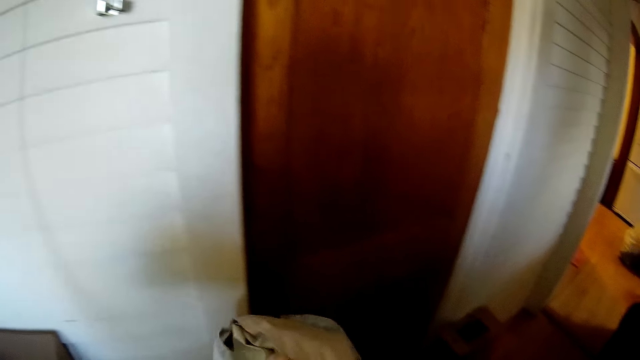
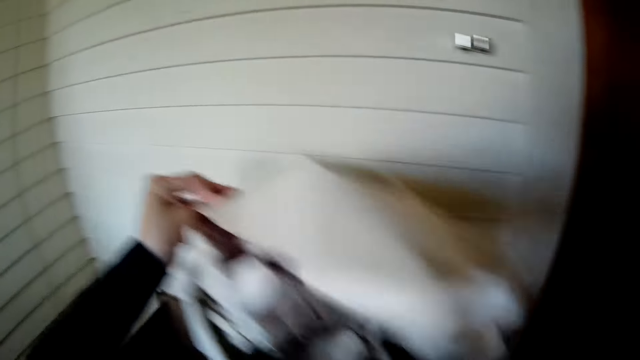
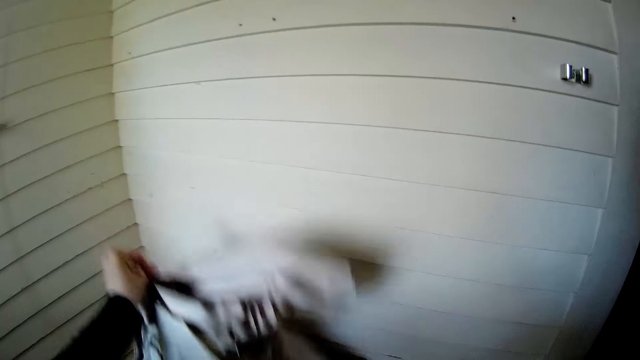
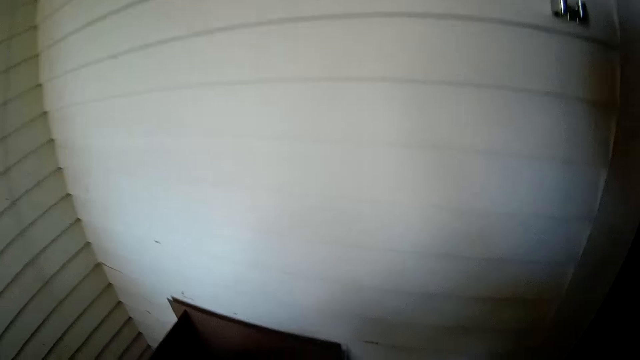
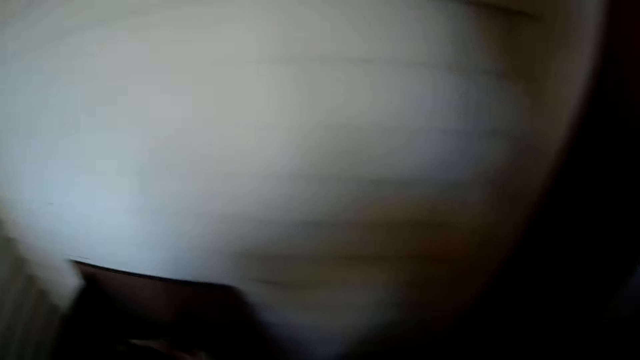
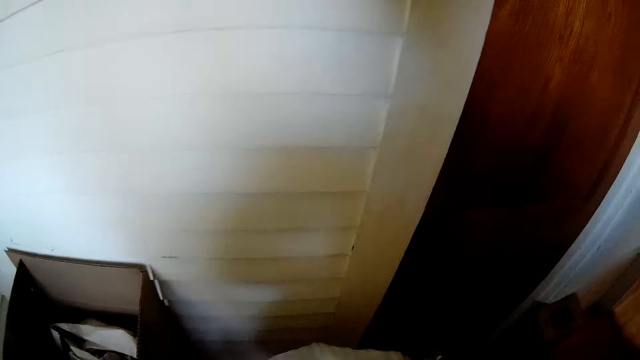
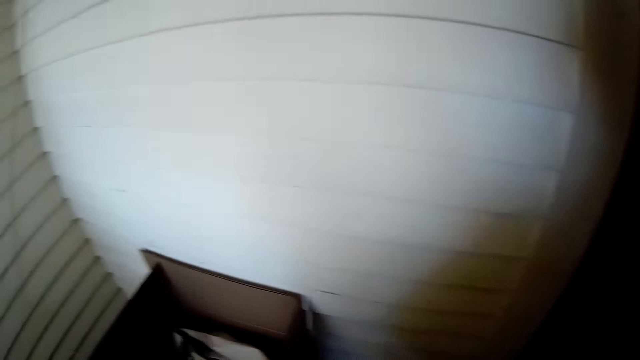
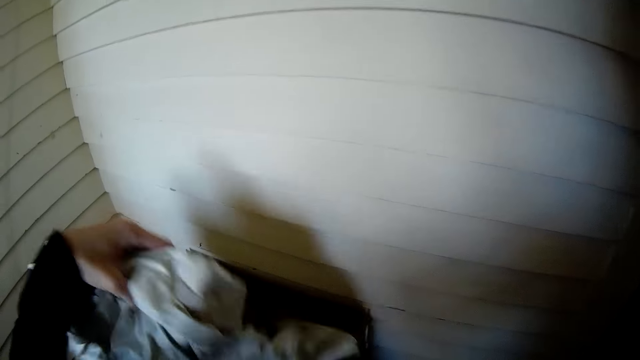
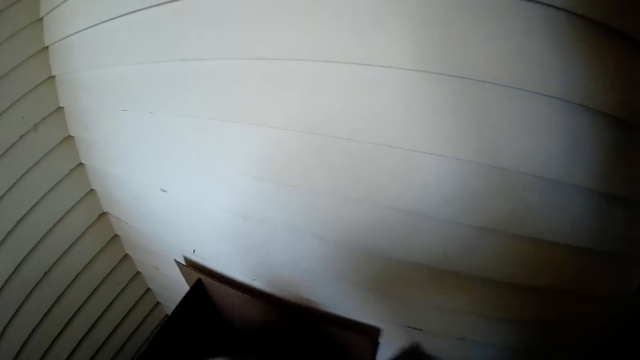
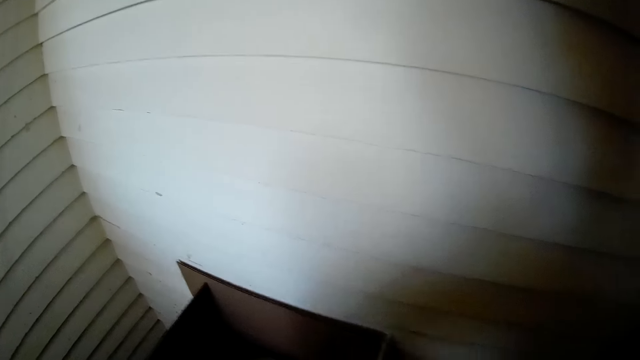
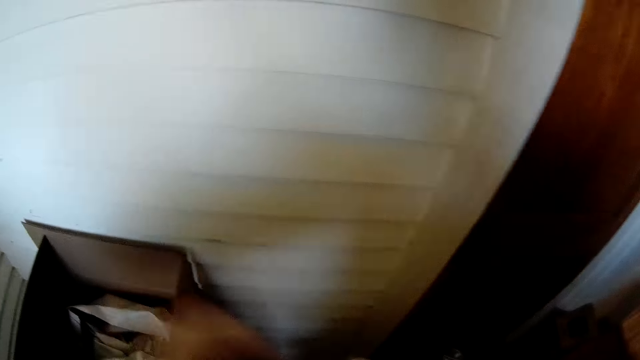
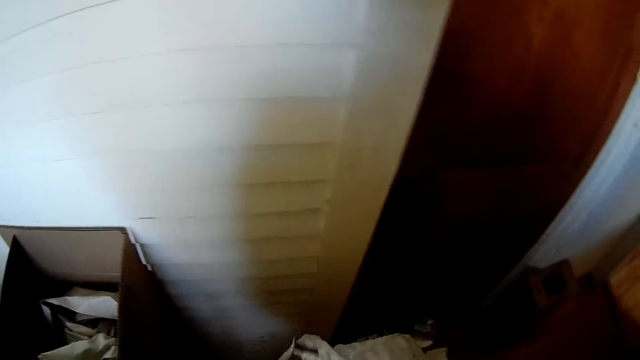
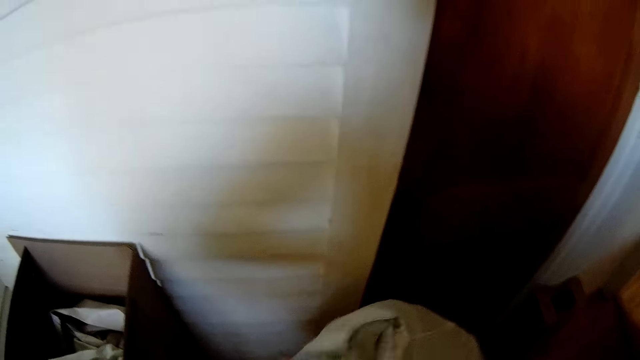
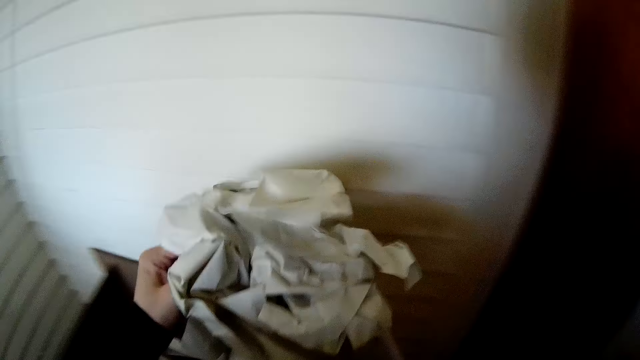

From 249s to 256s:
The camera wearer drops a brown paper in the carton with her left hand. She drops a brown paper in the carton with her left hand again. She picks papers on the floor.

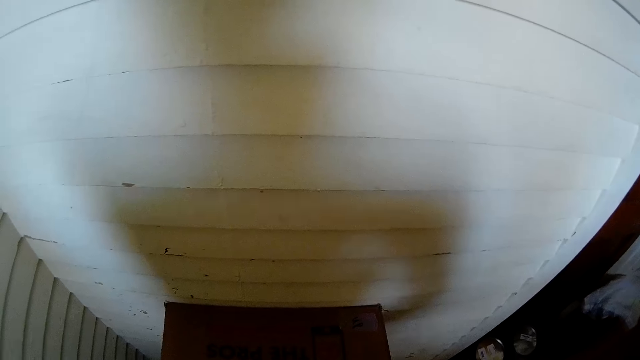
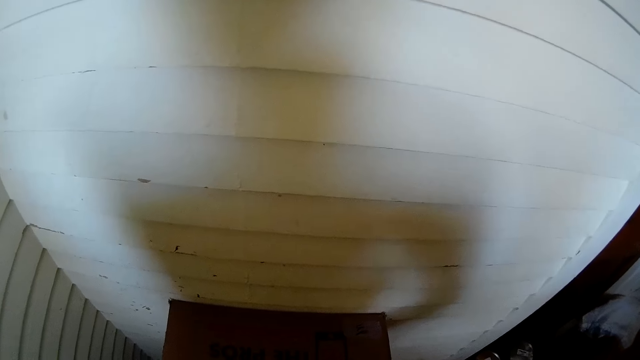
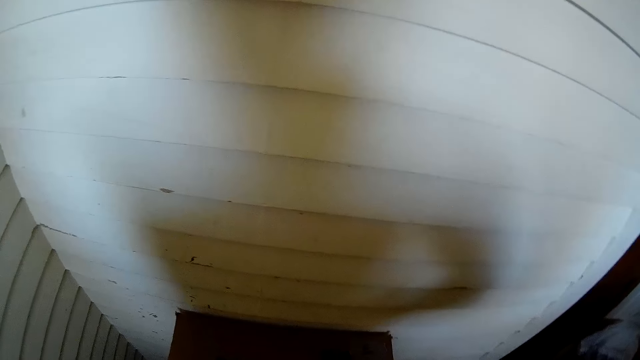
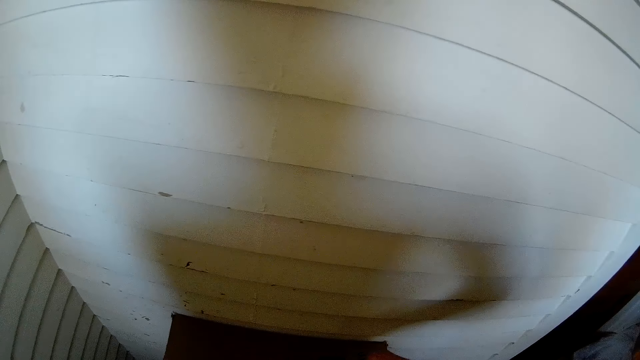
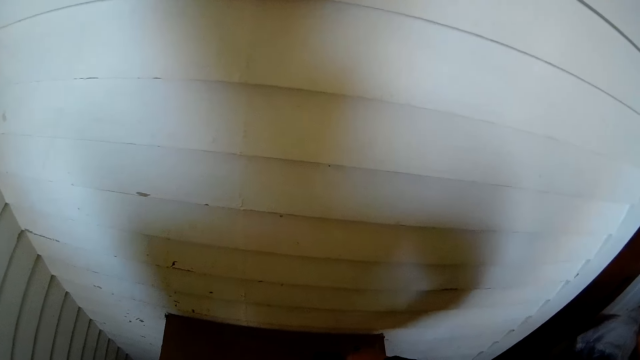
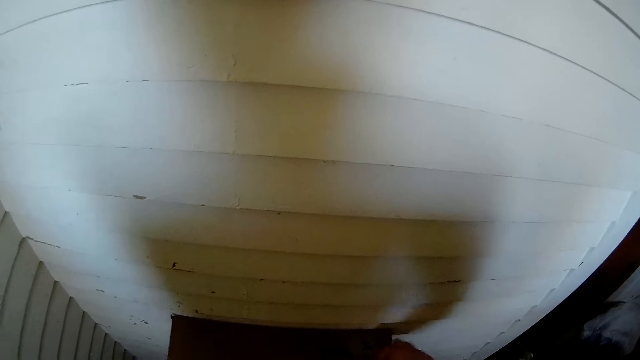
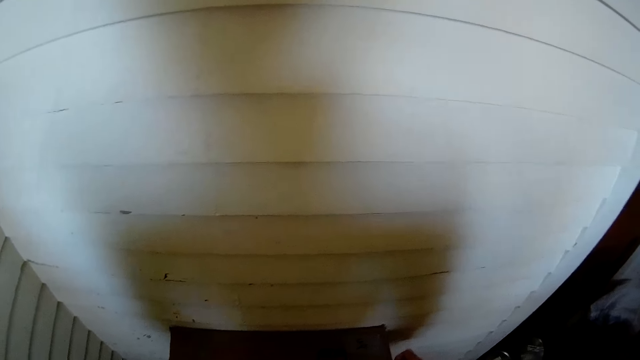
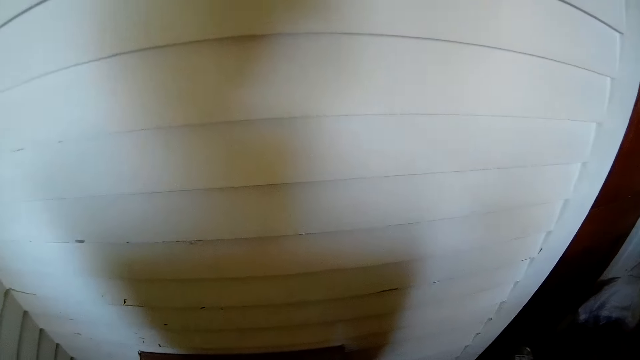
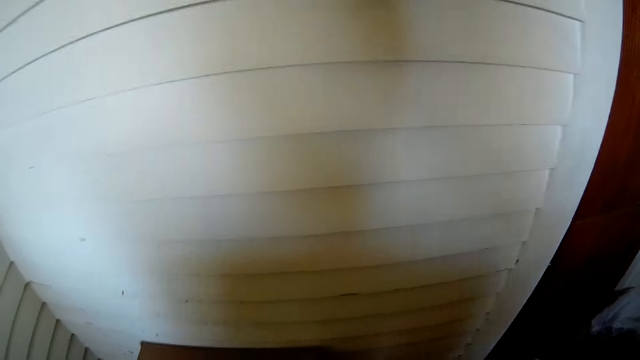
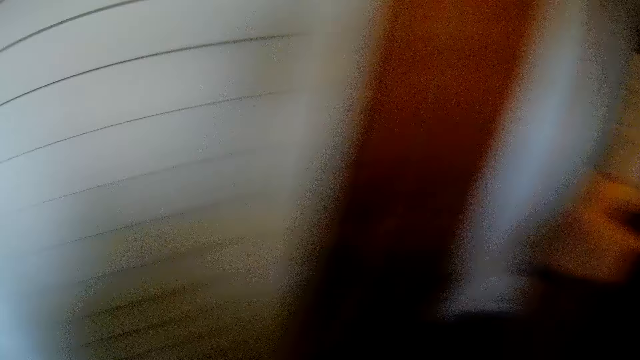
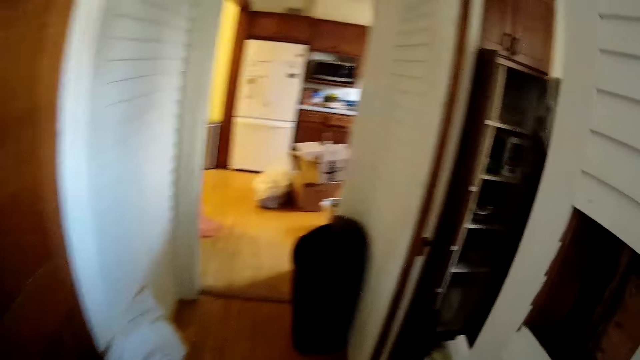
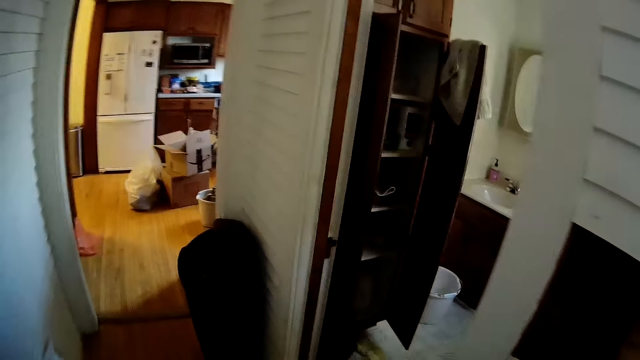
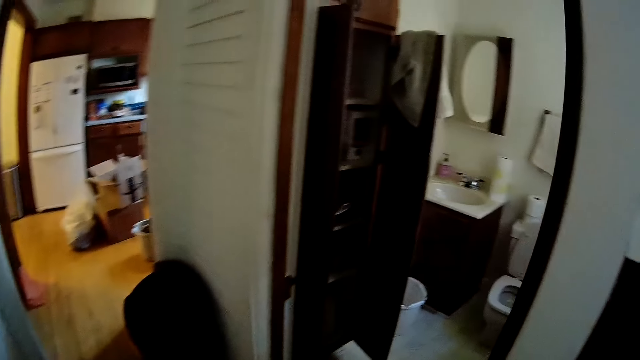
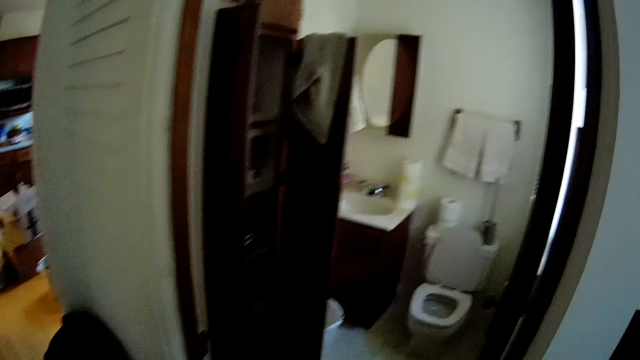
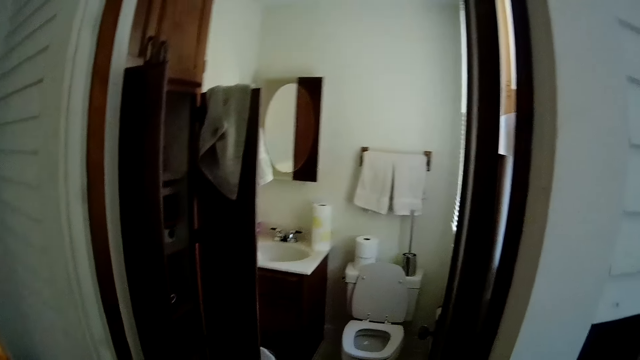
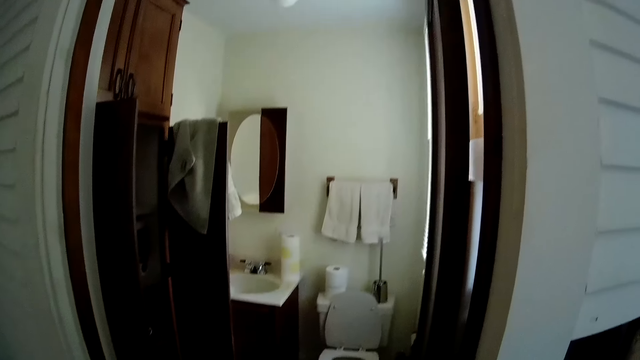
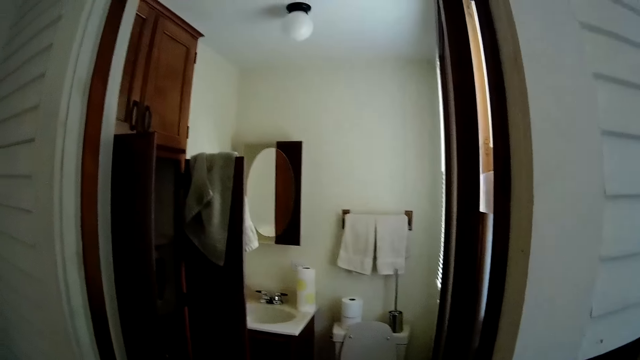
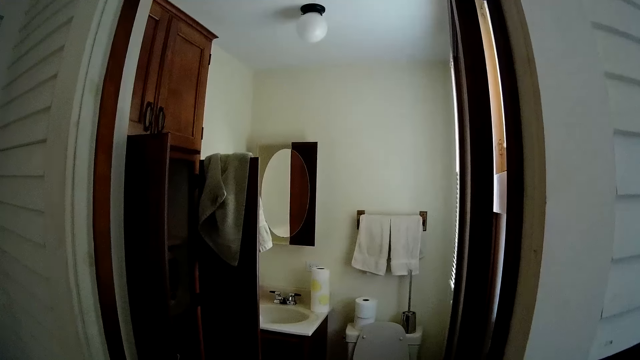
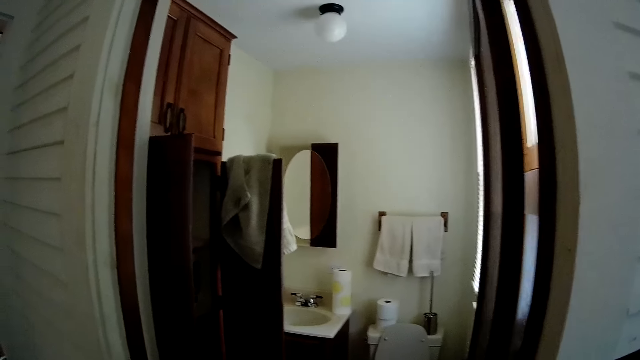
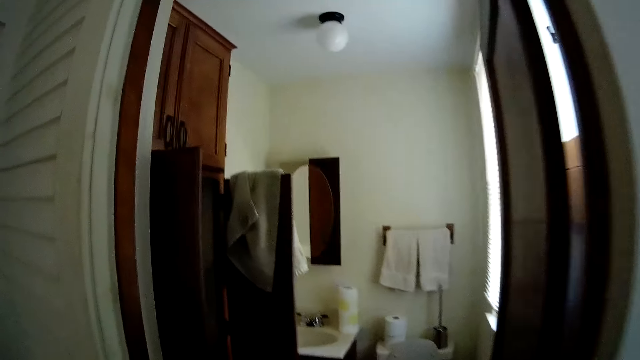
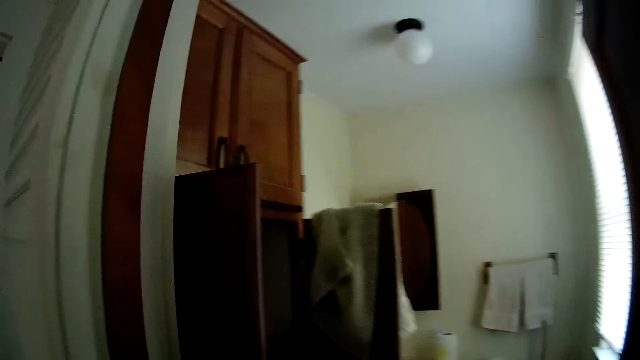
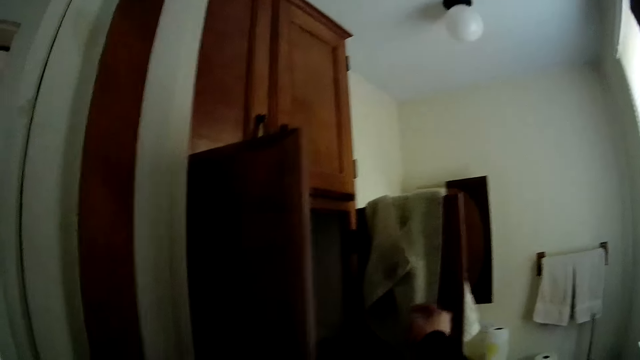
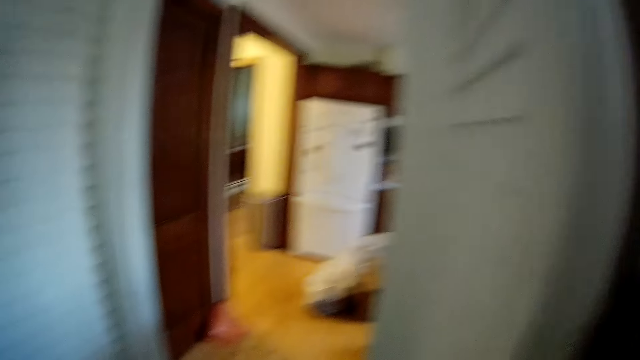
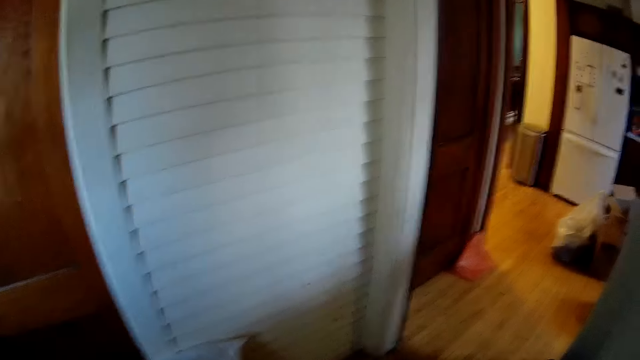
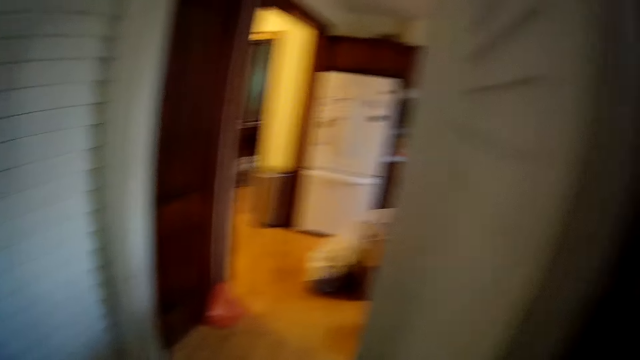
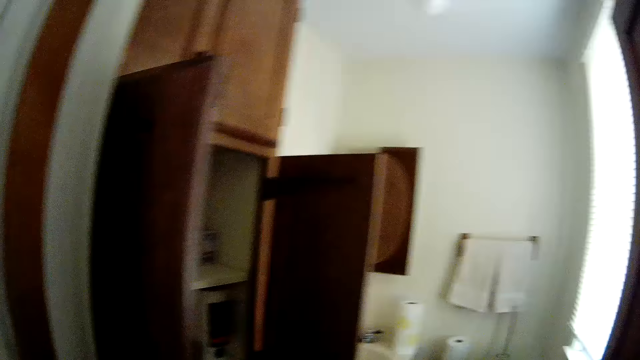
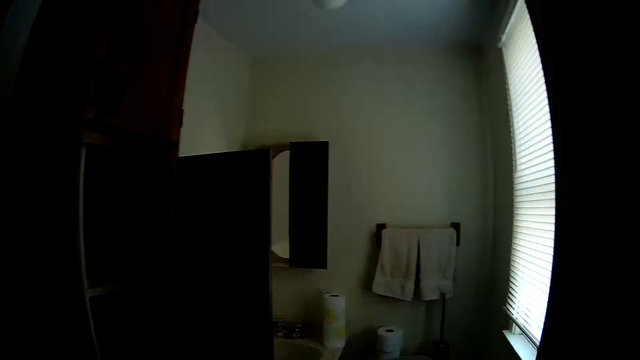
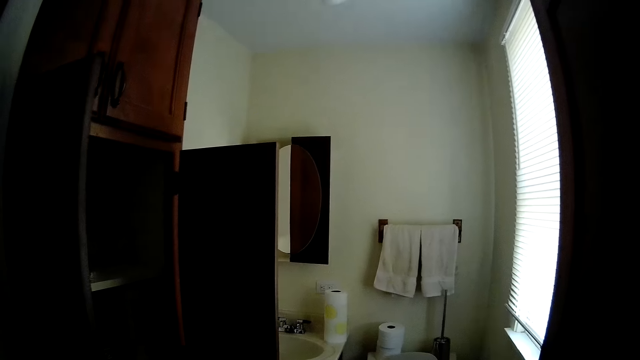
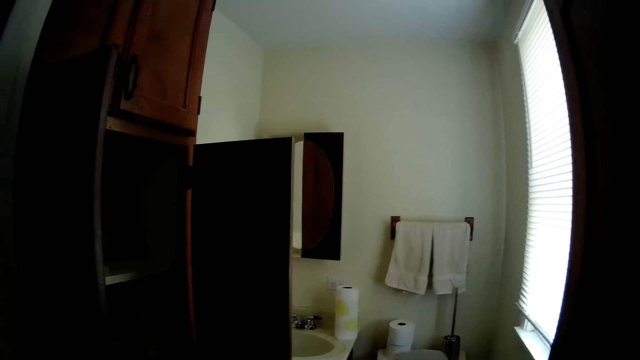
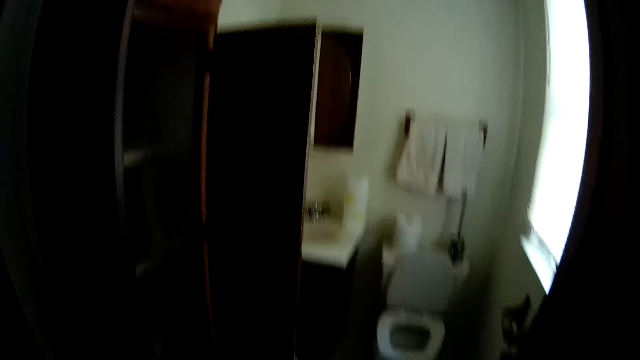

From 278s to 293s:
The camera wearer places a hand on the box. They walk in the house. They walk into the toilet.
